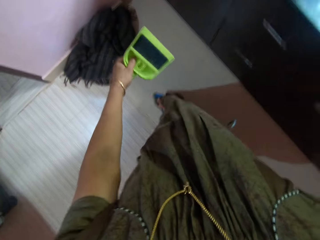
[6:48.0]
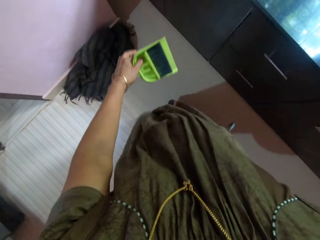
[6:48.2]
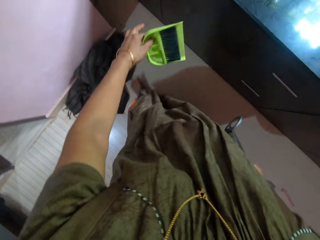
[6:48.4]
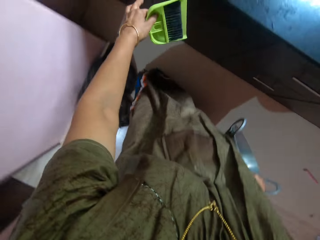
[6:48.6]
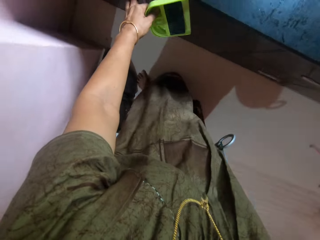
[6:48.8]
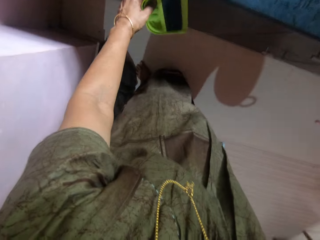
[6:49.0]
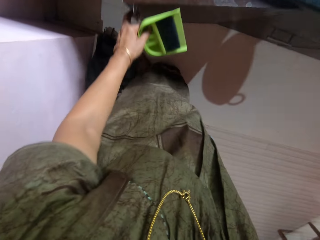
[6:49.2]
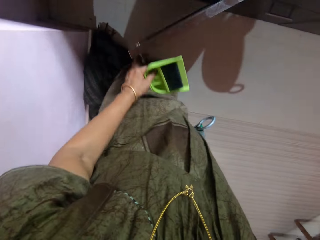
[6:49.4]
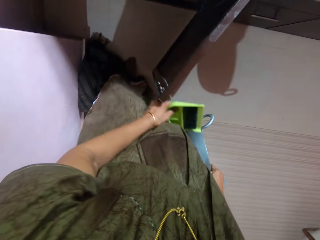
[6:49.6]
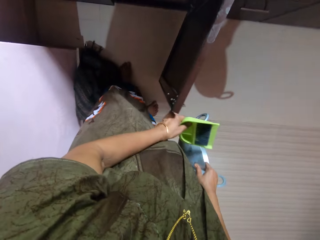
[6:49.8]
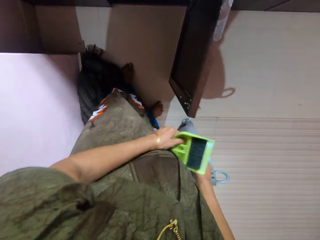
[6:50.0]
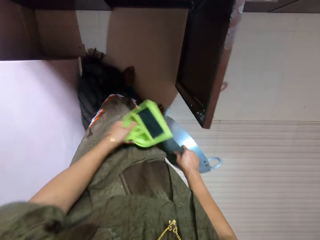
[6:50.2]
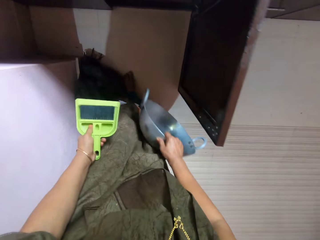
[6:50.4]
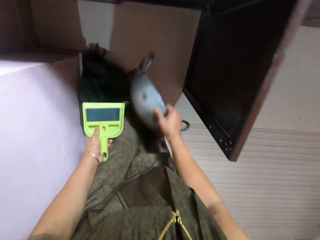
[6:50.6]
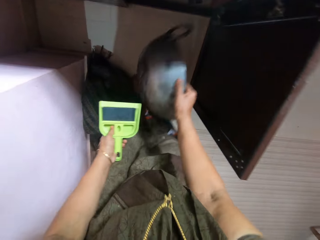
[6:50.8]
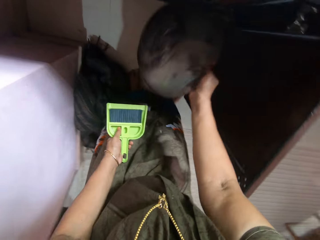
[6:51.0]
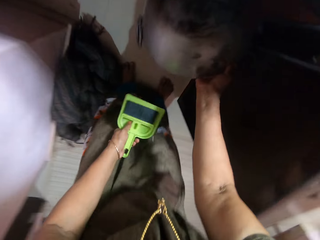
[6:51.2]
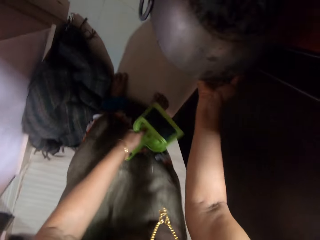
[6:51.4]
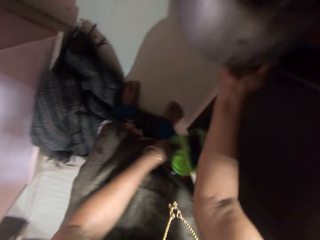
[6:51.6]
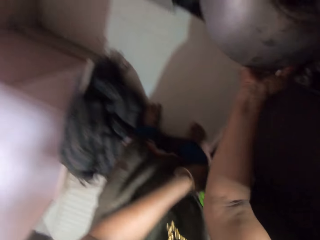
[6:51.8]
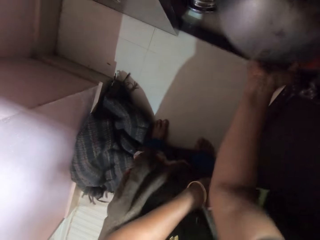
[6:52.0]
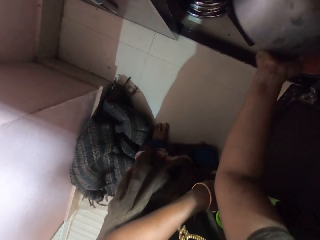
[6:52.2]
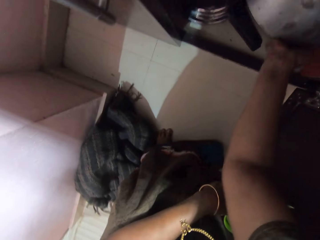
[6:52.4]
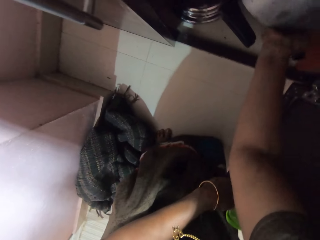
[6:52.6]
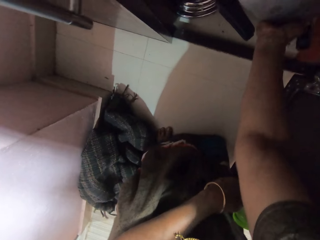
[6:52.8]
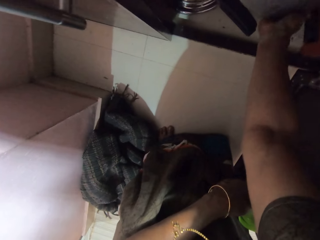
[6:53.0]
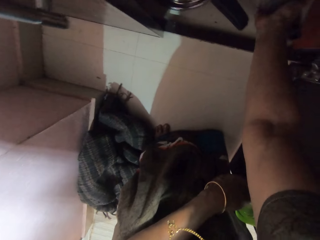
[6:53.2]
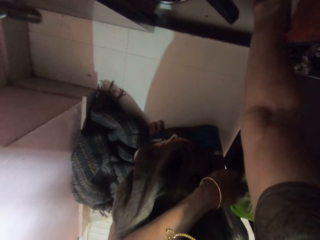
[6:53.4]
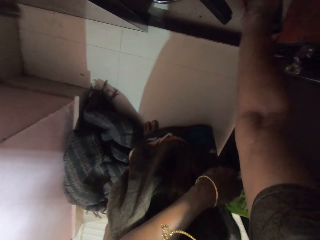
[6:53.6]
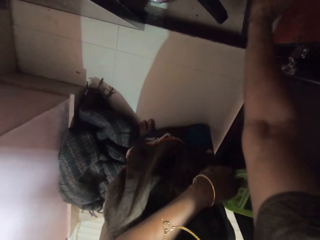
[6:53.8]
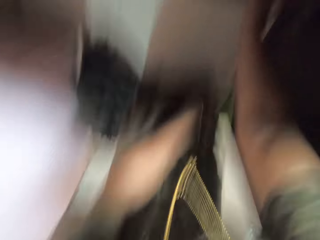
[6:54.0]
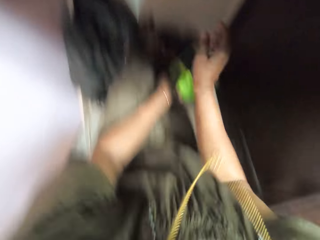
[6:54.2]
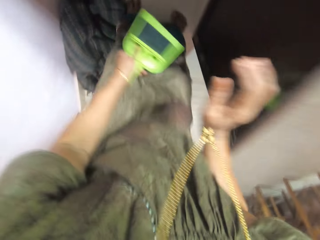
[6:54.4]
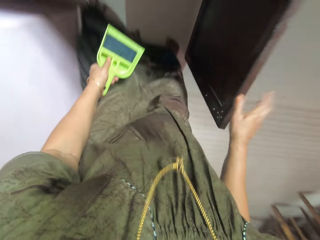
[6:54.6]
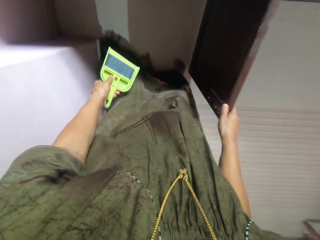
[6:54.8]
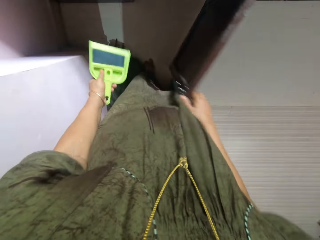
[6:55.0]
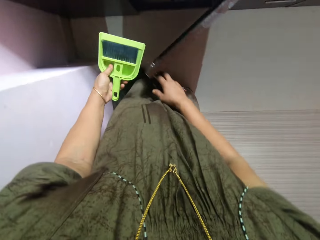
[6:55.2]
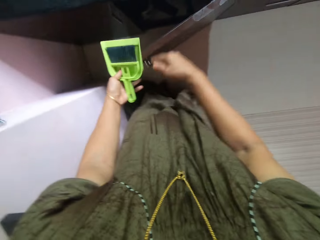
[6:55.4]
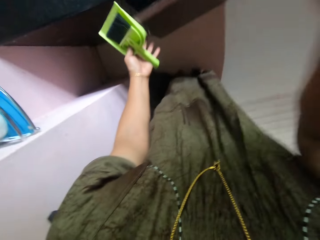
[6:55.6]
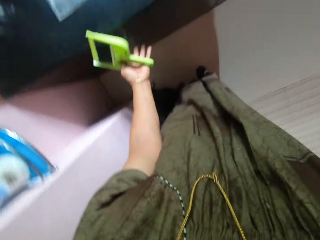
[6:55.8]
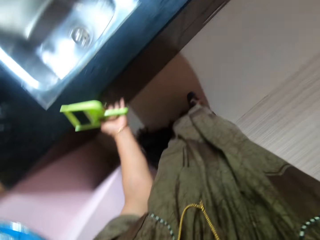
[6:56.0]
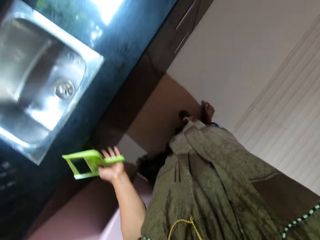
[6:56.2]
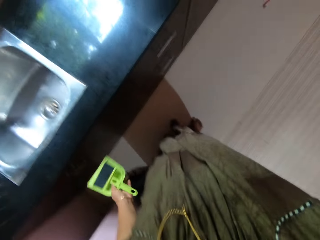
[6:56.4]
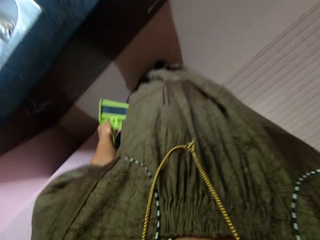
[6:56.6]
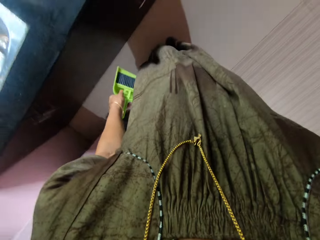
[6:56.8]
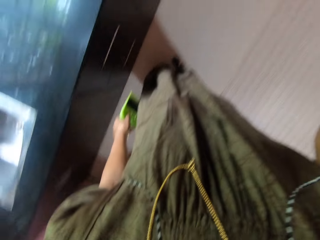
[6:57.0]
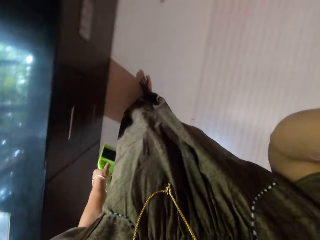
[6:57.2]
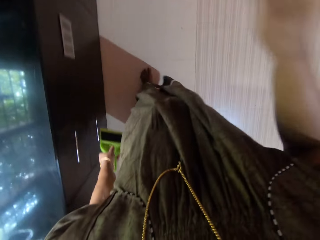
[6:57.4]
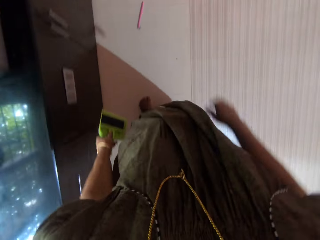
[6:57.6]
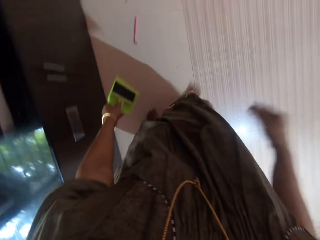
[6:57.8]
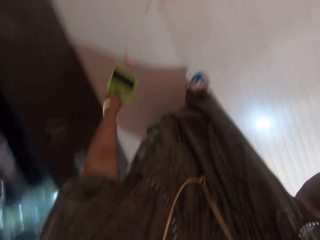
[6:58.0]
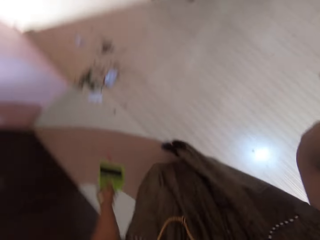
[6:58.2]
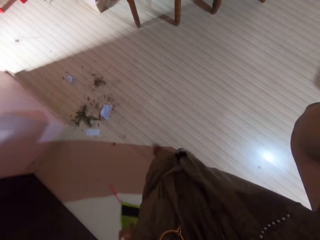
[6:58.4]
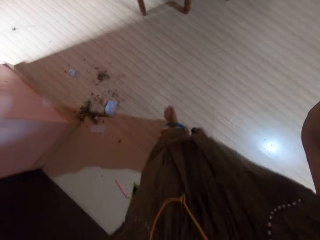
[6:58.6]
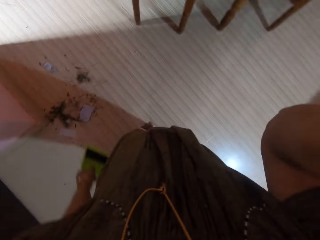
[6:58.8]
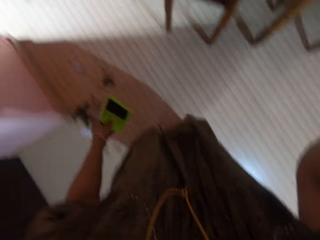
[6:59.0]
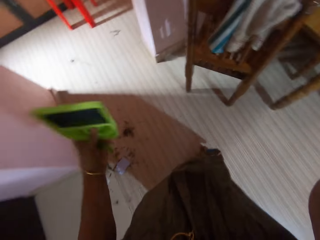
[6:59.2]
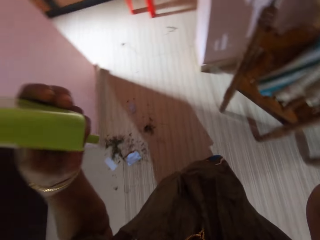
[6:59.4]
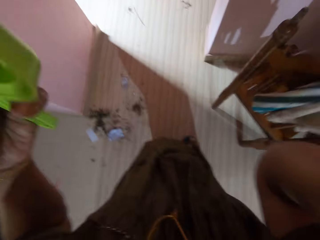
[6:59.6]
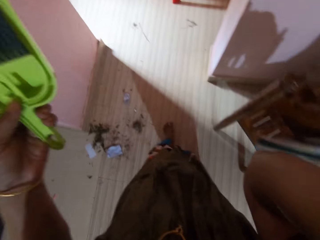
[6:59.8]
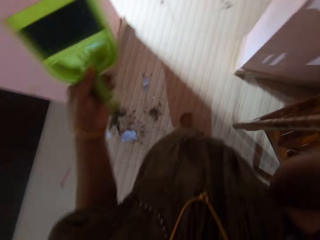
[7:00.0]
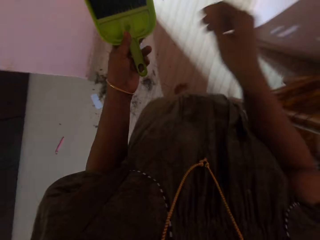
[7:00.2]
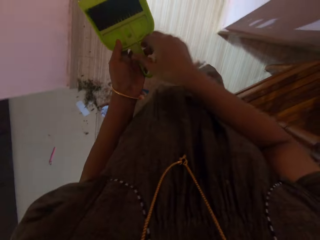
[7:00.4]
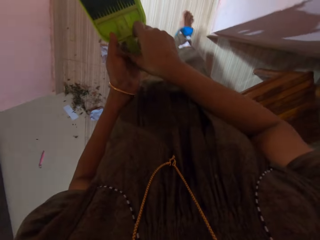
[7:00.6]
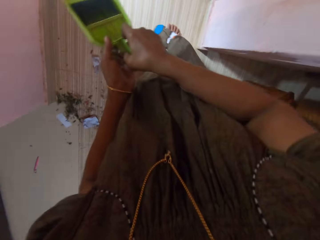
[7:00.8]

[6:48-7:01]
The camera wearer opens the cabinet. They put the cooking pot in the cabinet. They close the cabinet door. They fix the camera. They walk to the kitchen. They fix the camera.

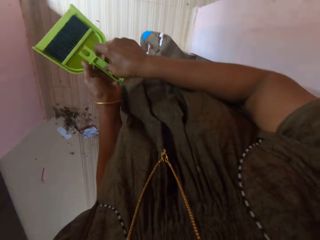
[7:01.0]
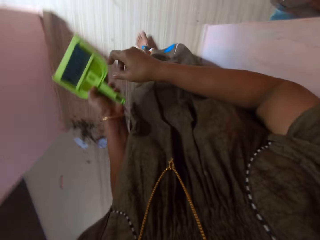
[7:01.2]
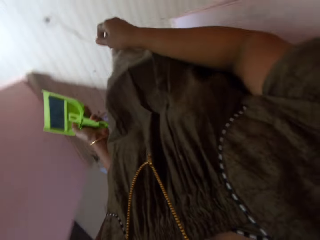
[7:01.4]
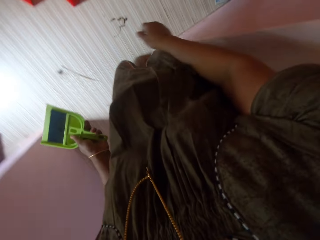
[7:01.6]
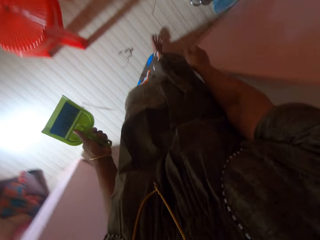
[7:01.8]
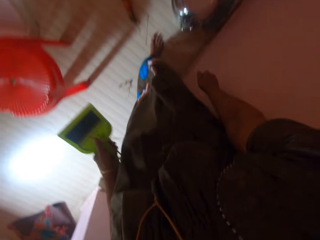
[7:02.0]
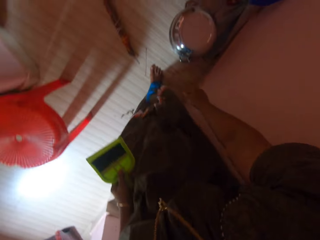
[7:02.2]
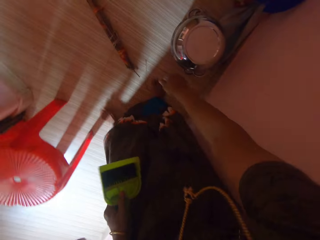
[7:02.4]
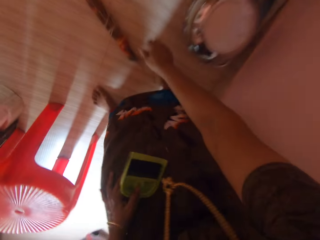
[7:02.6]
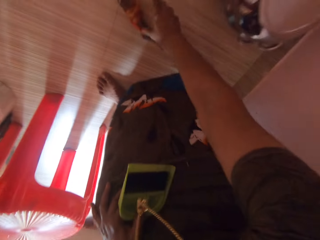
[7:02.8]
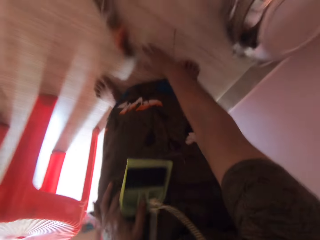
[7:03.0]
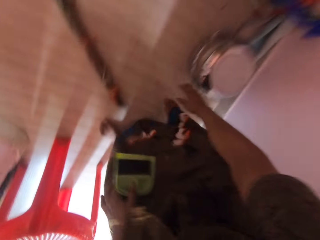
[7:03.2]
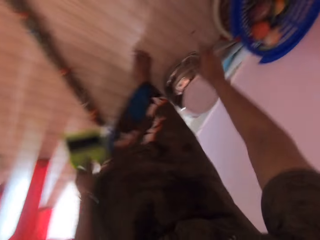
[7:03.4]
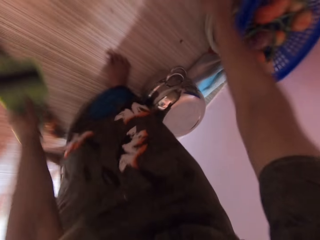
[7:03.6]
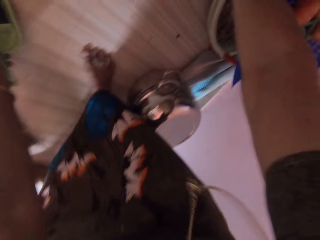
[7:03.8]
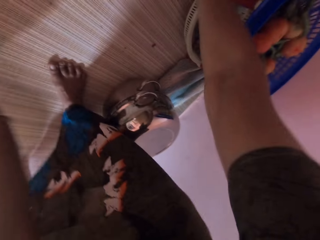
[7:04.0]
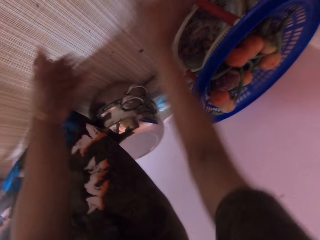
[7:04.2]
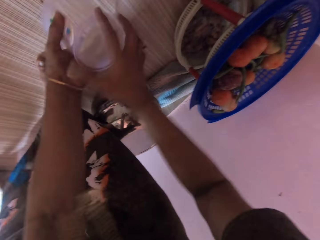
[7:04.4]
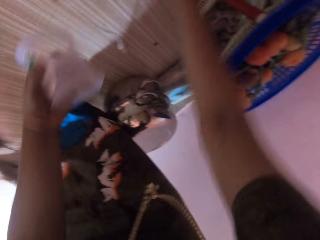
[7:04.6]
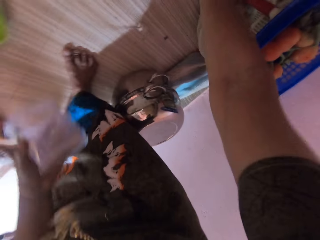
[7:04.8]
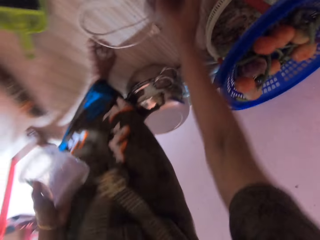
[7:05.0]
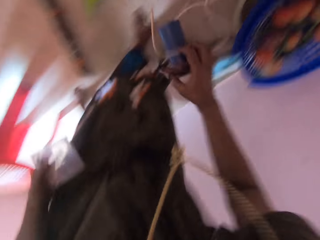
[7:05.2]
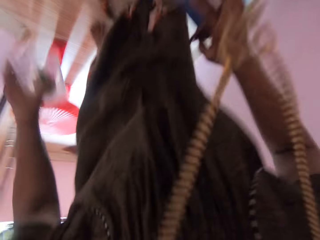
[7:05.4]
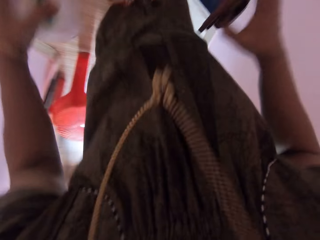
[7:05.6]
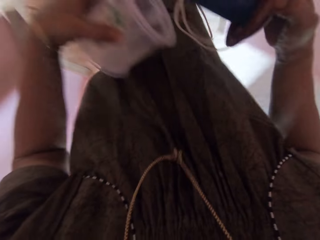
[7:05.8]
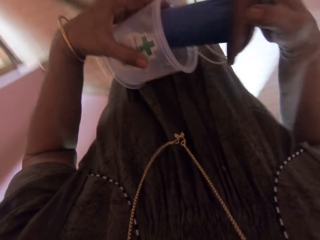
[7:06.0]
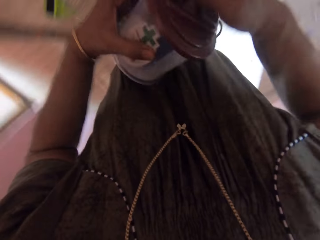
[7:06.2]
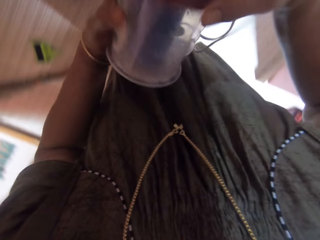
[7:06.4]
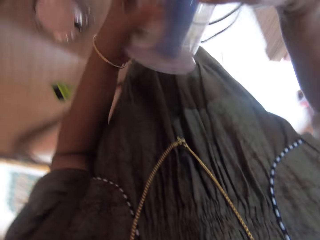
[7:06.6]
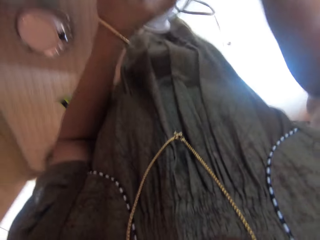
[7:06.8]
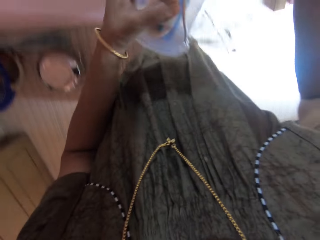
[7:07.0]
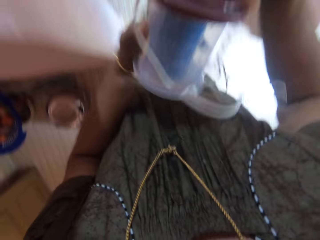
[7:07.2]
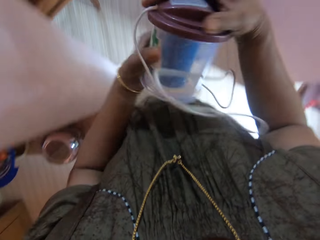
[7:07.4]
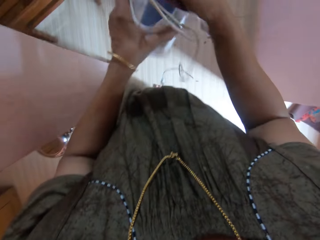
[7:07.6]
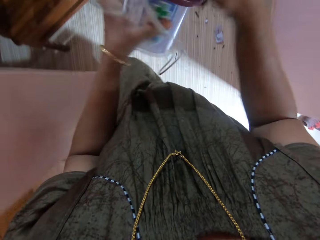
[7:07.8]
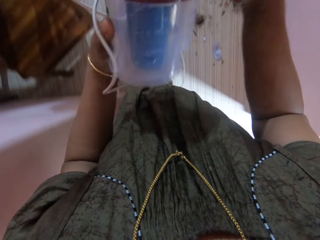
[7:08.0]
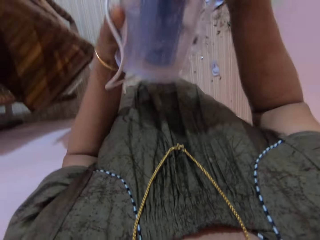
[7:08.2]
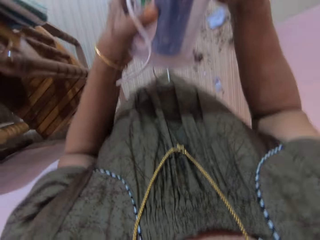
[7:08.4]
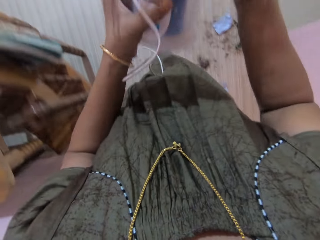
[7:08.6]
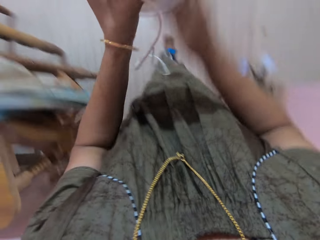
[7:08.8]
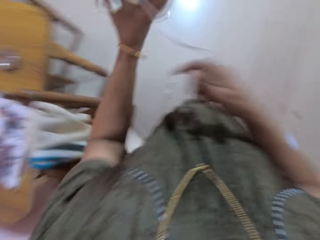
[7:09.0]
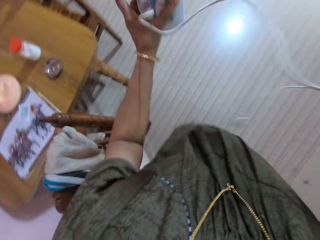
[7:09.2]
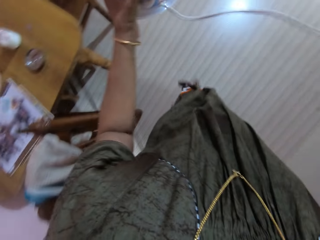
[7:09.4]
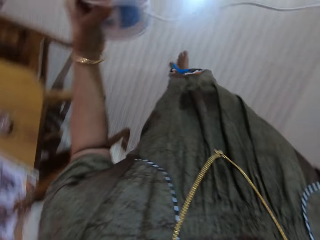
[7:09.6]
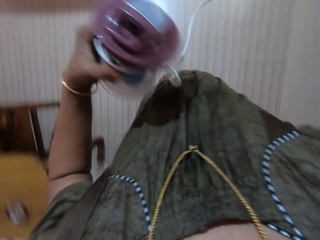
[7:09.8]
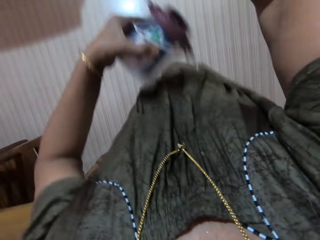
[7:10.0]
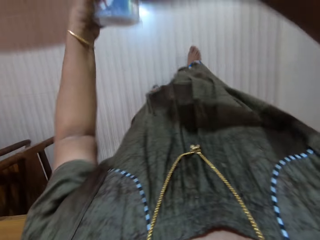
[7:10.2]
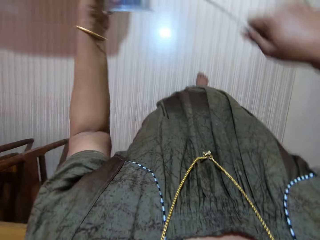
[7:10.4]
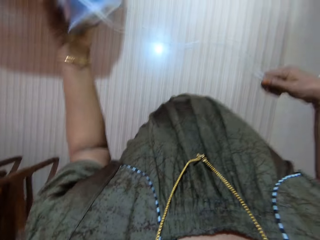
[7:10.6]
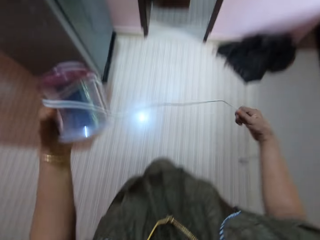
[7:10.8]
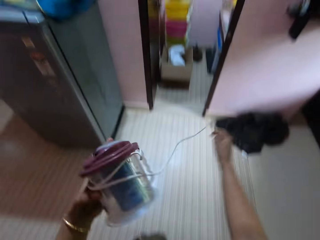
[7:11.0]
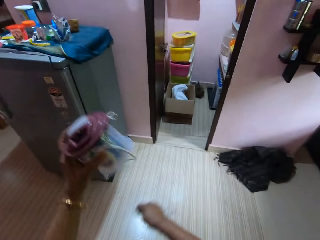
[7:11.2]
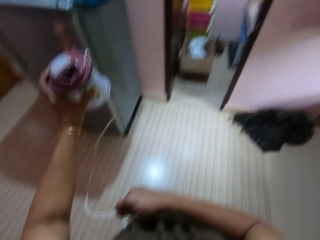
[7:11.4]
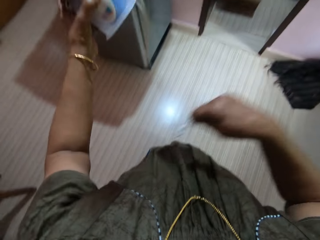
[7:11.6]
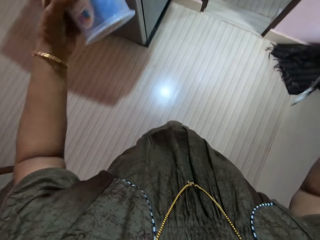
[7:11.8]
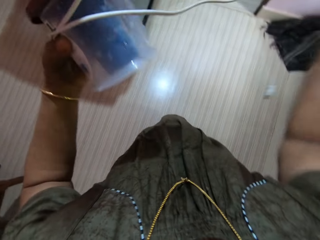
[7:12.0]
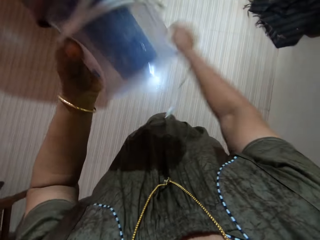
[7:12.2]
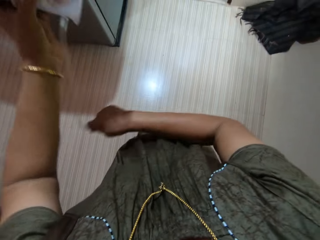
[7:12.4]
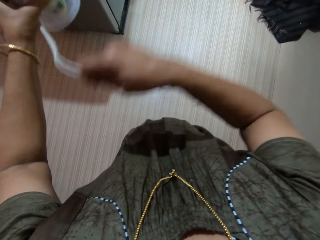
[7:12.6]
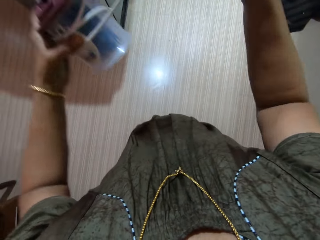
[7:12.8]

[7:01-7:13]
The camera wearer holds the dustpan. They touch the stick on the floor. They hold the broom. They pick up part of a blender from the floor. They pick up the plastic cover from the floor. They close the blender. They tie the cable around the blender.
